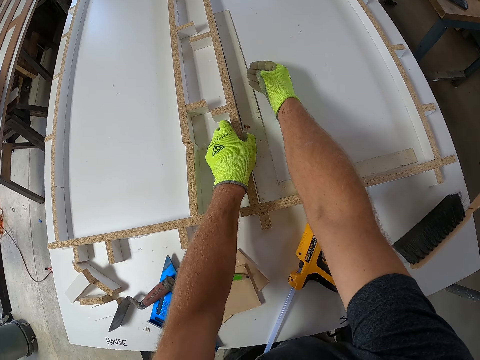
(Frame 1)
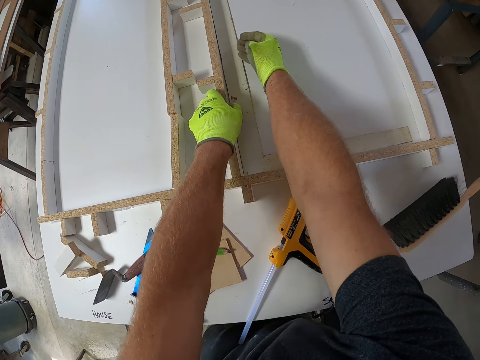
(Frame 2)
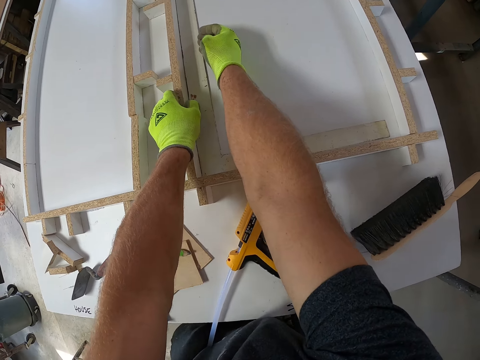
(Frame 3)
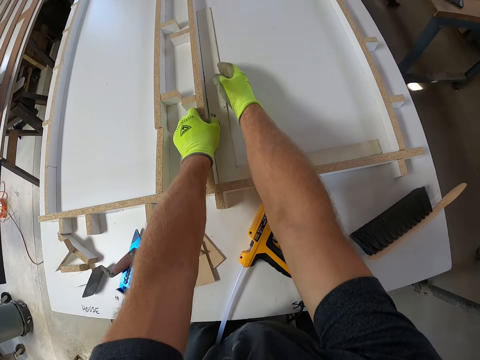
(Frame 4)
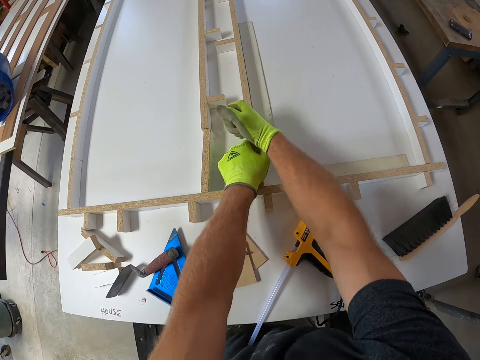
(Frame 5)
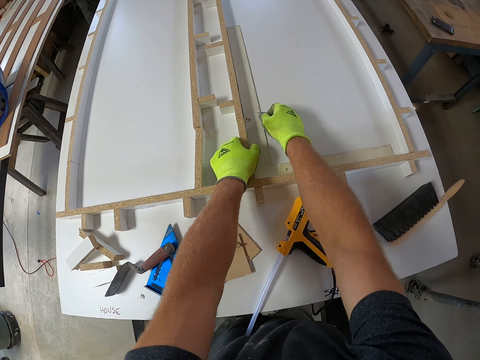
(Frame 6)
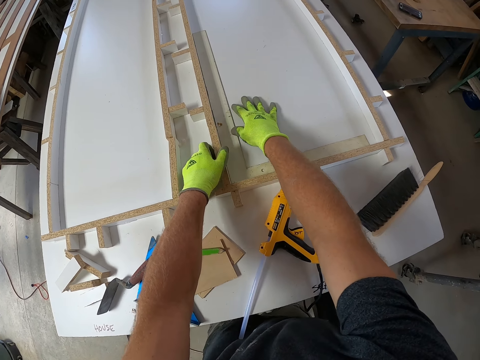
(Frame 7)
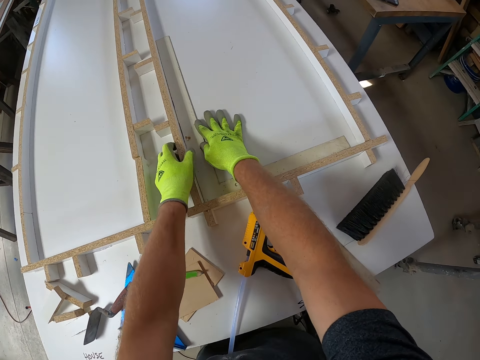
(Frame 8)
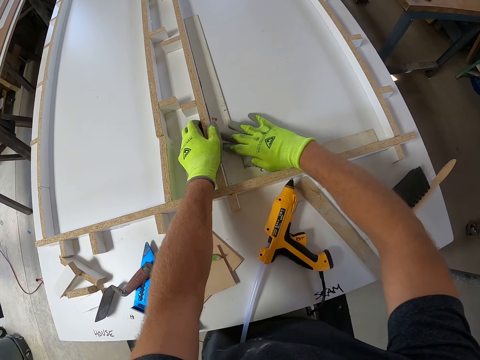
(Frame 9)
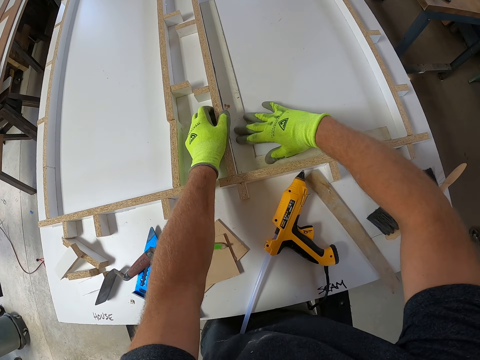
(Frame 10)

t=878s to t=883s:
The camera wearer measures the board with an L-square. They hit the wood with a fist.

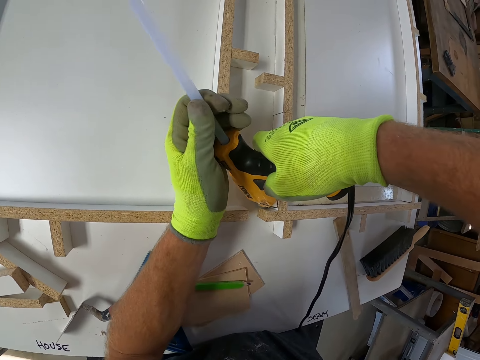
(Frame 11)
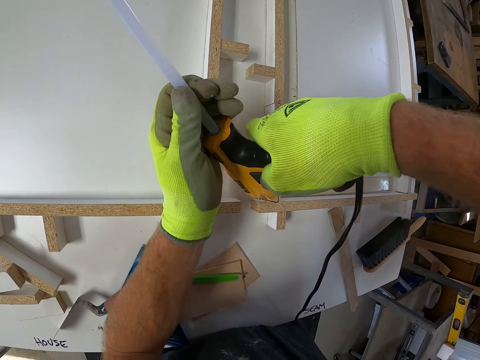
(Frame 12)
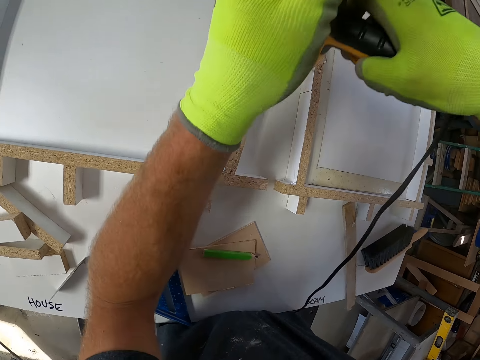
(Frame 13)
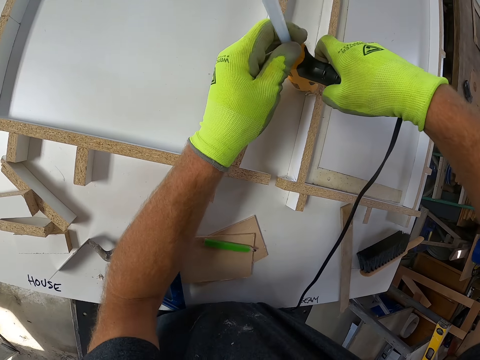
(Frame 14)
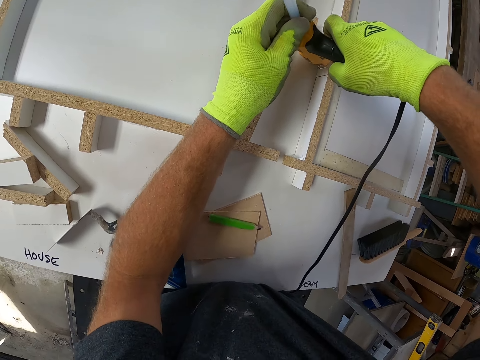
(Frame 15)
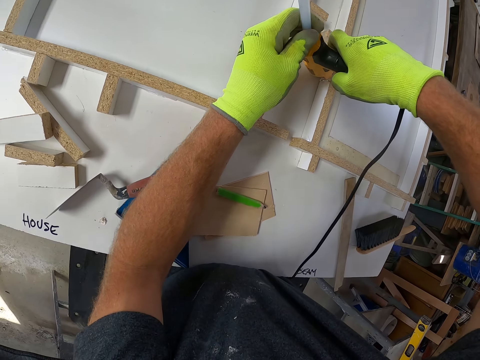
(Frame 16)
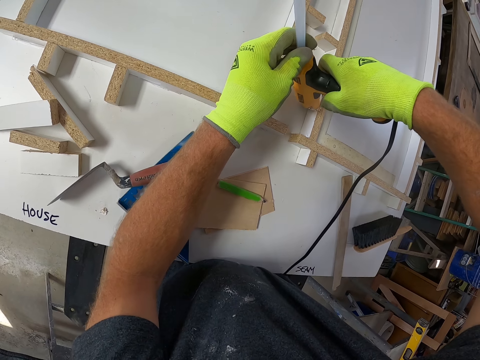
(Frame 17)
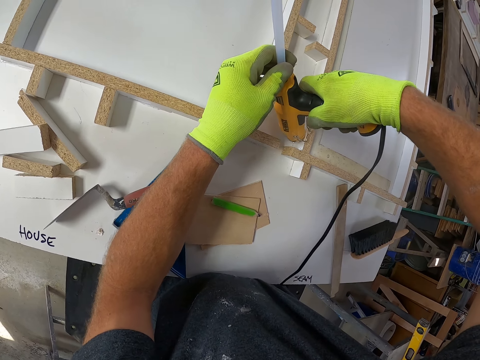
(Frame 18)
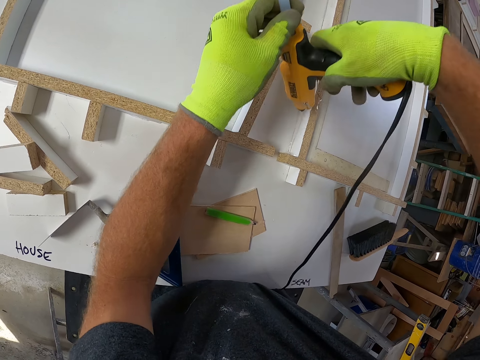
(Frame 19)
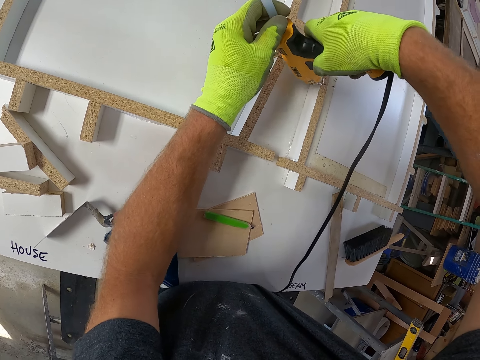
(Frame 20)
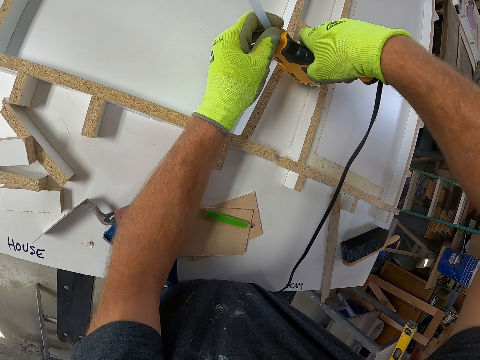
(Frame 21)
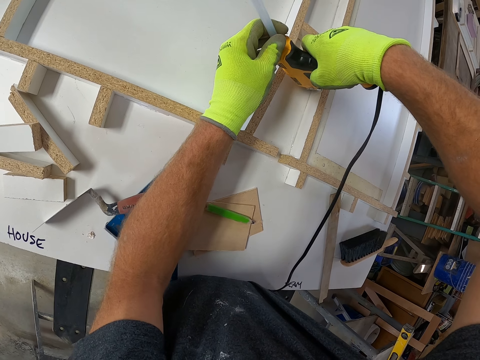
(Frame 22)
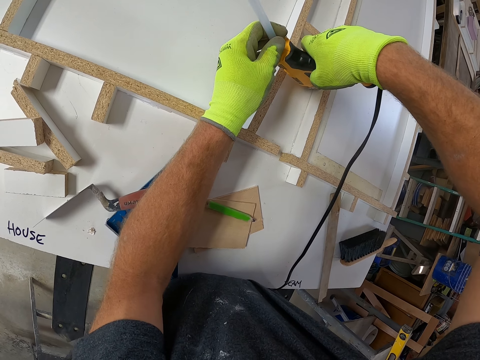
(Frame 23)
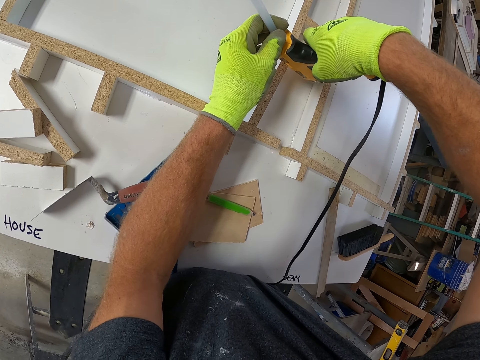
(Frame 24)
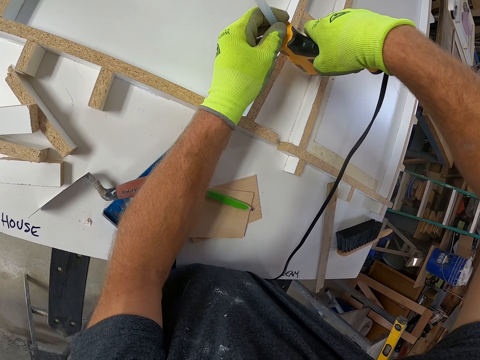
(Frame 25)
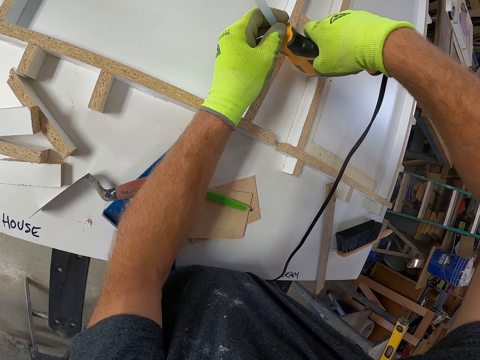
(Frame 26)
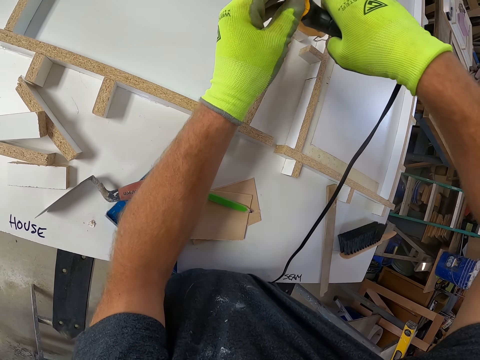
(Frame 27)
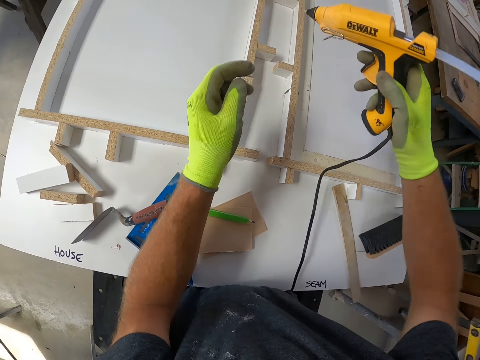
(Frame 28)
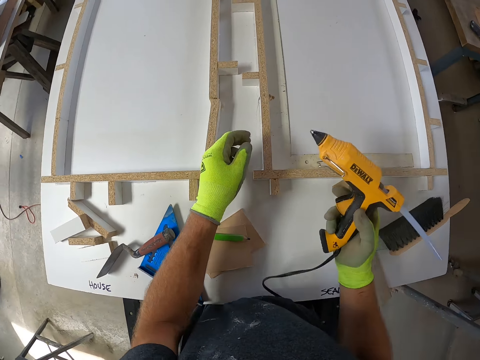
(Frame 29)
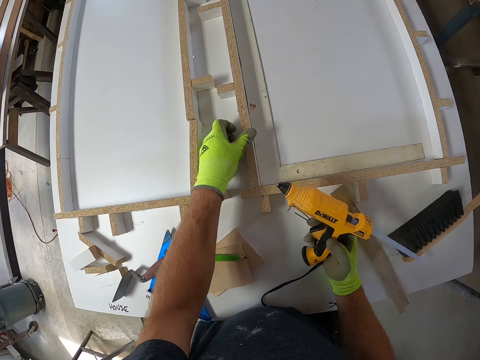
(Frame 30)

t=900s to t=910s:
The camera wearer applies glue to the board with the hot glue gun. They apply glue to the board with the hot glue gun again.

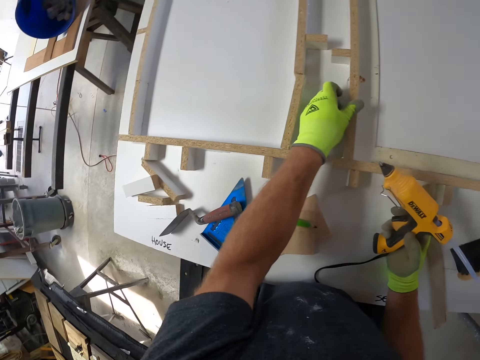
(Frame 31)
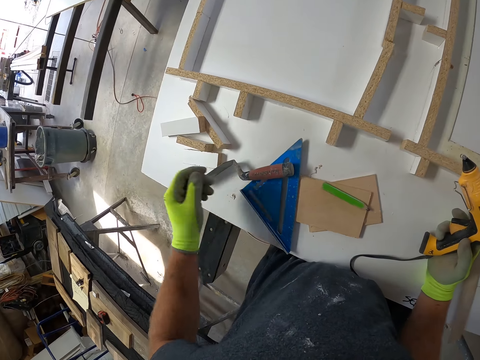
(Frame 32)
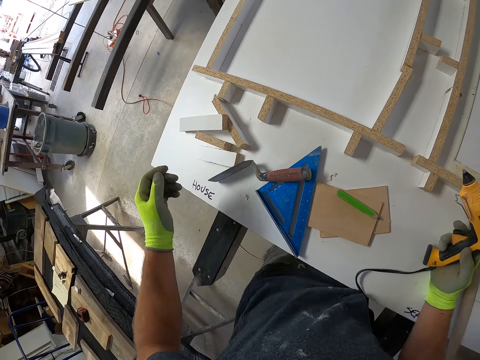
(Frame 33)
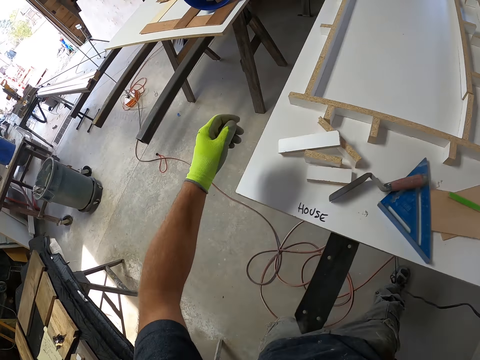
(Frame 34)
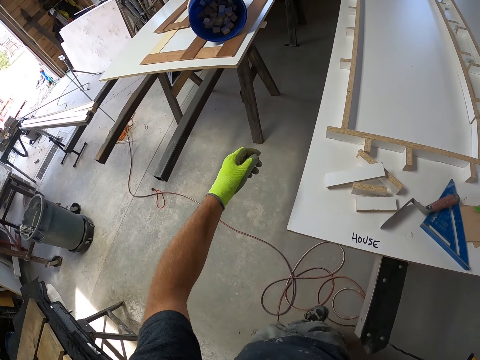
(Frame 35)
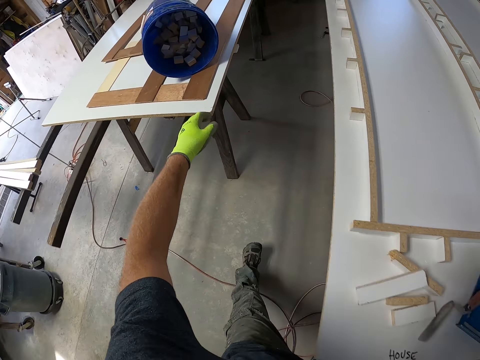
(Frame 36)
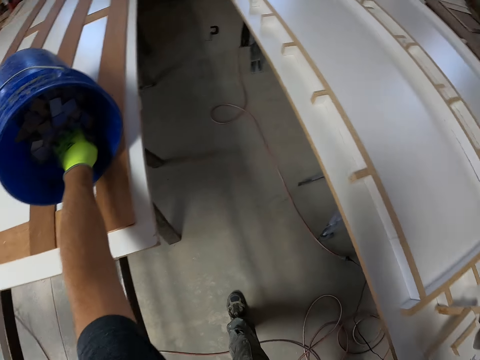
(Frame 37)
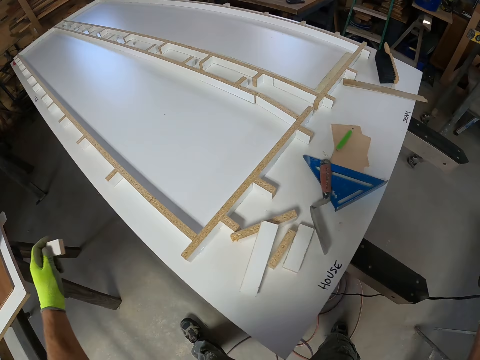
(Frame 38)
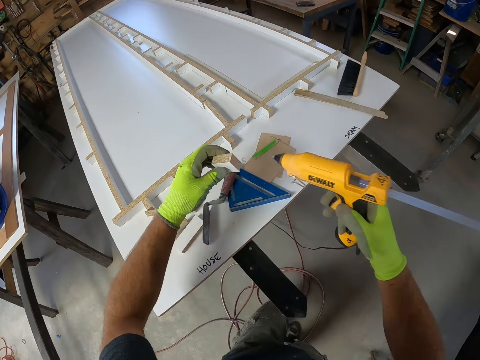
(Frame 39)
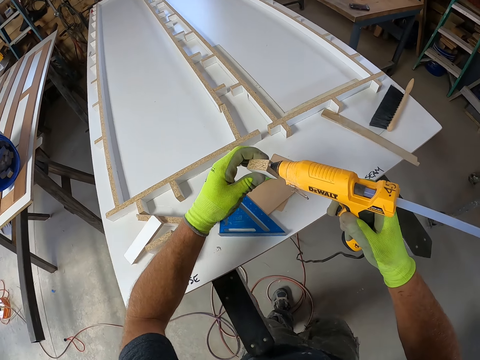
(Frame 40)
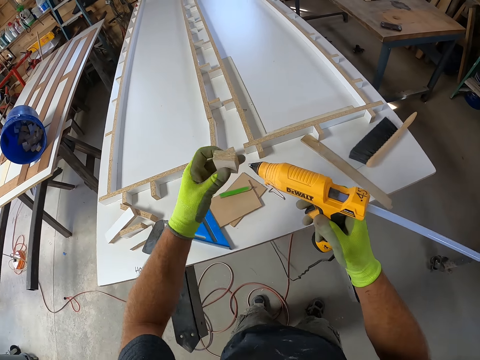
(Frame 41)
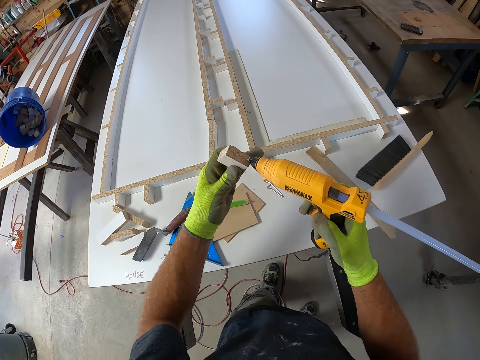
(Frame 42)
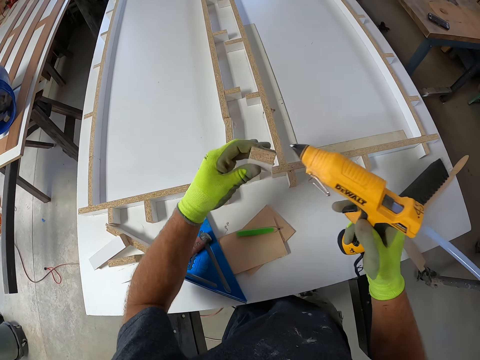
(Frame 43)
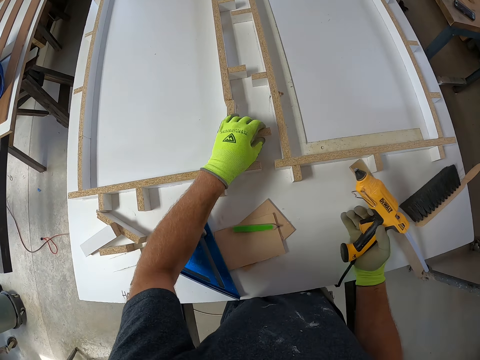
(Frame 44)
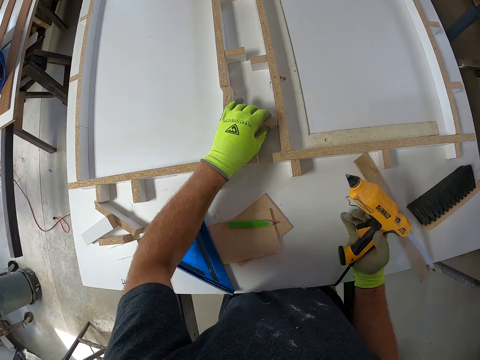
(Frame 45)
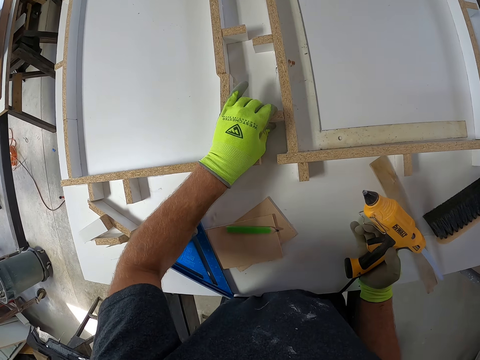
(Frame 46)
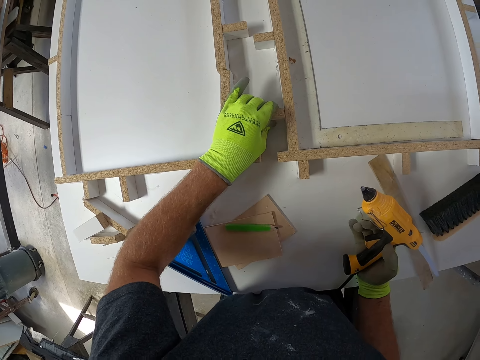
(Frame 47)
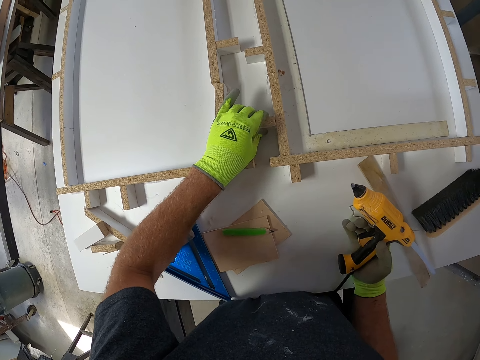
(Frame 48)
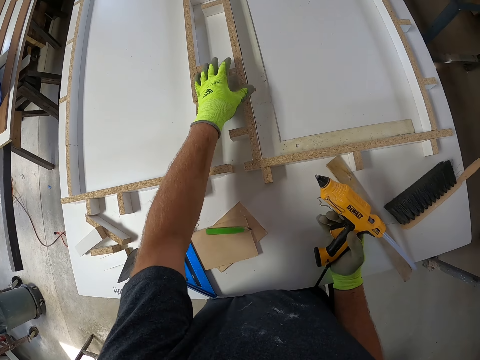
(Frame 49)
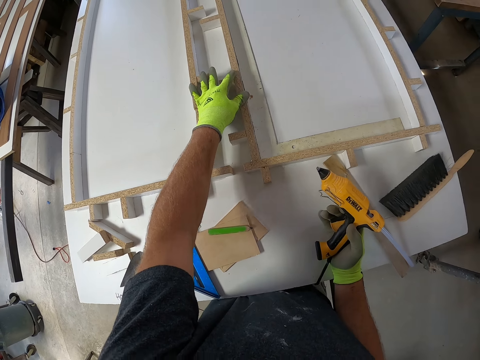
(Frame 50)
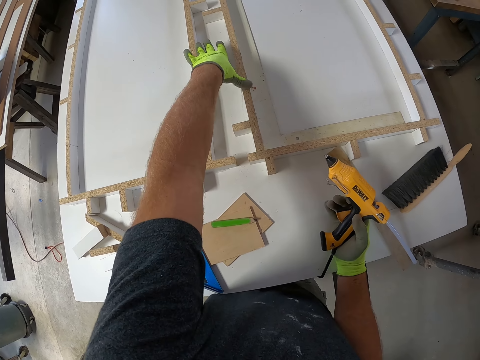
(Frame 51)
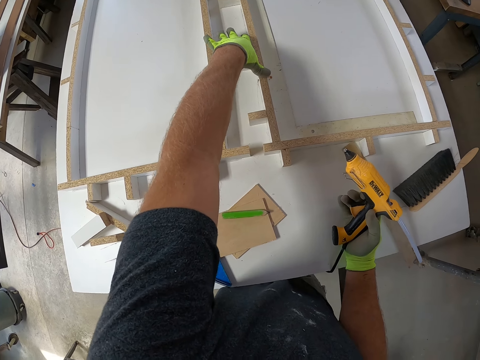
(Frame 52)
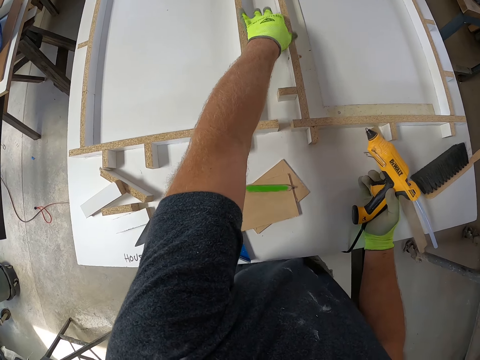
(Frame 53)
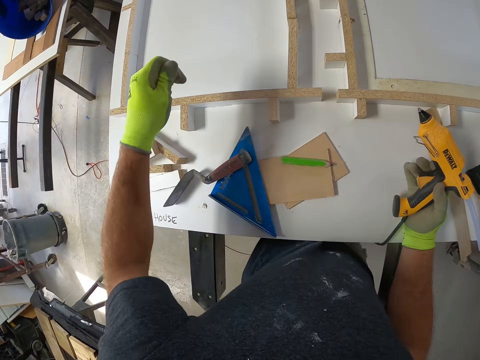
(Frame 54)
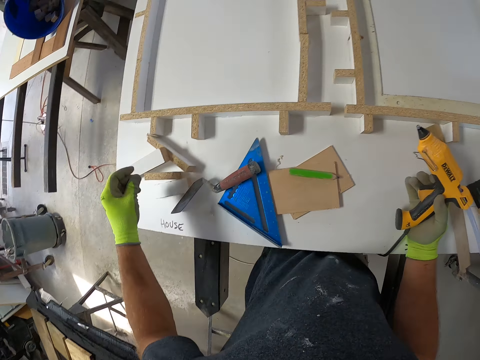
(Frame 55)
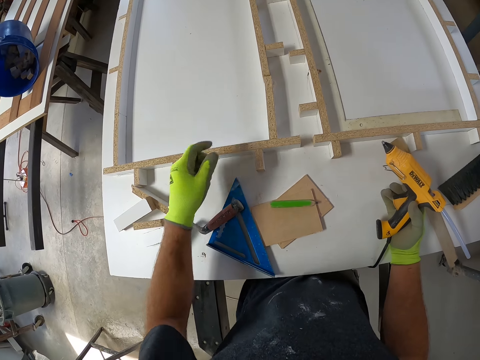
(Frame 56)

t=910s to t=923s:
The camera wearer touches the wood on the board. They walk around a garage, pick up a piece of wood from a bucket, and walk around the garage. They apply glue to the wood with the hot glue gun. They align the piece of wood on a wood model on a table, fix the wood to the board, and touch the wood on the board.
